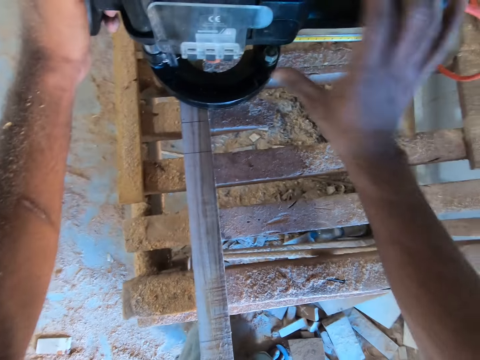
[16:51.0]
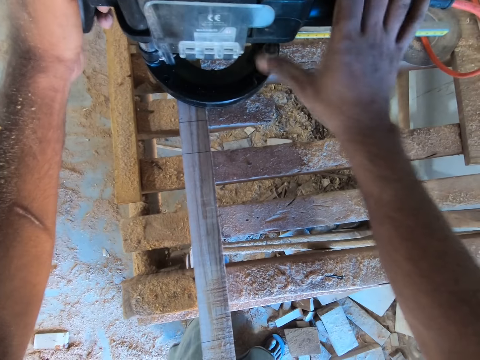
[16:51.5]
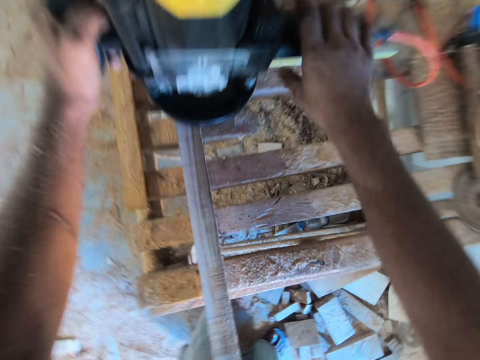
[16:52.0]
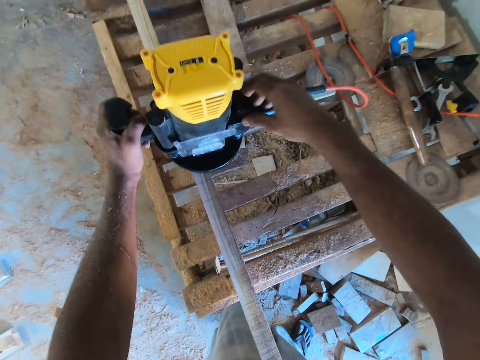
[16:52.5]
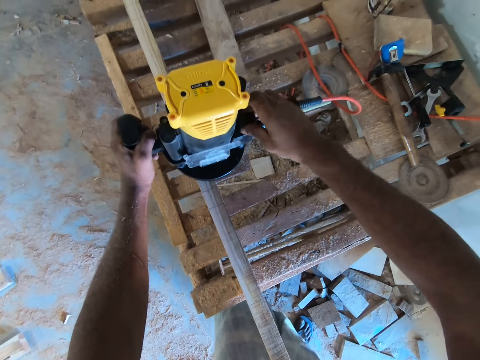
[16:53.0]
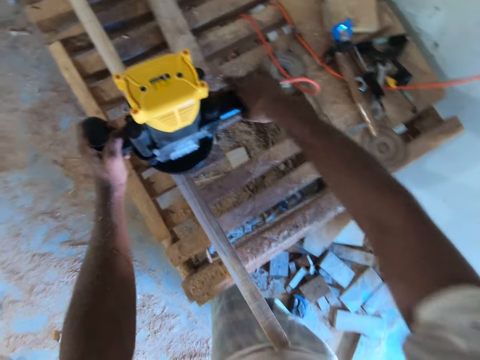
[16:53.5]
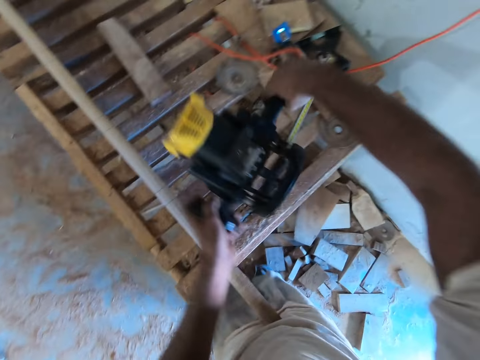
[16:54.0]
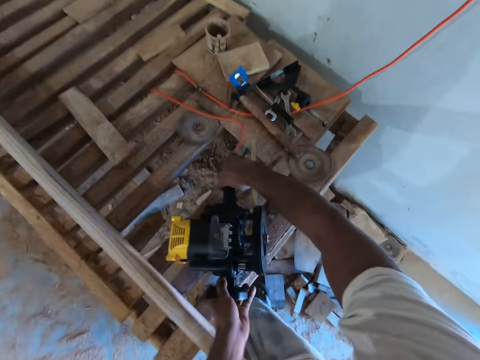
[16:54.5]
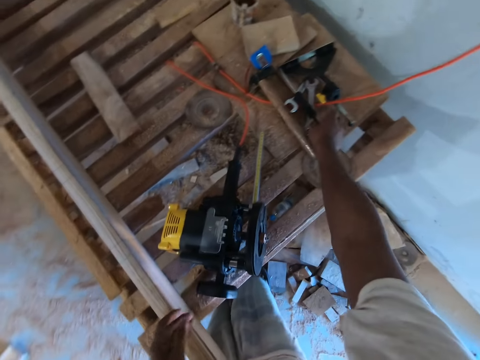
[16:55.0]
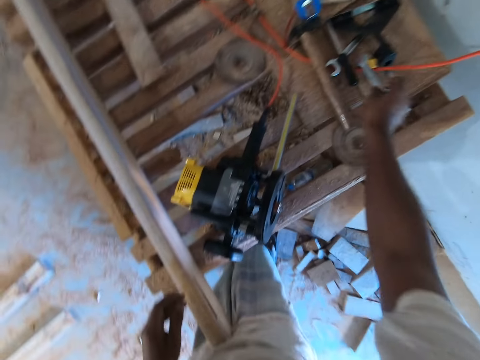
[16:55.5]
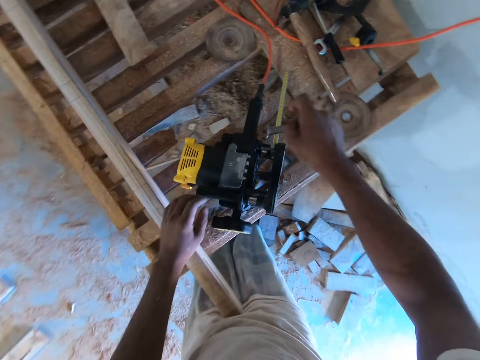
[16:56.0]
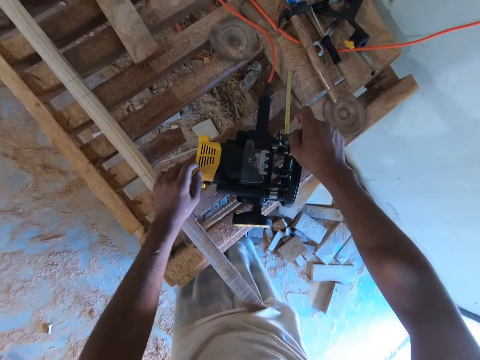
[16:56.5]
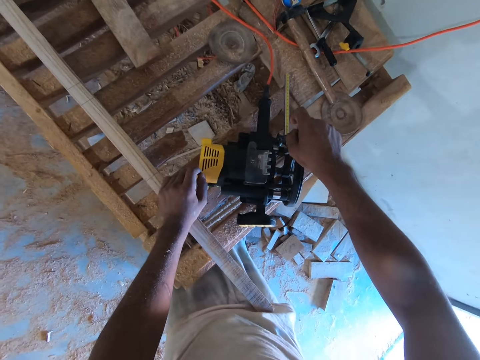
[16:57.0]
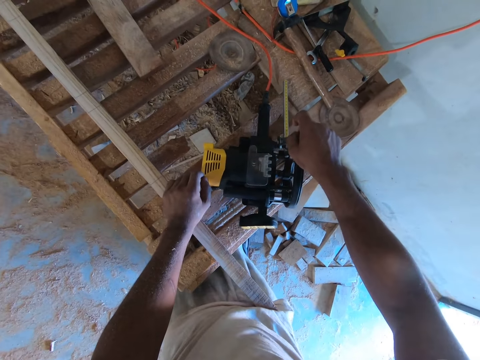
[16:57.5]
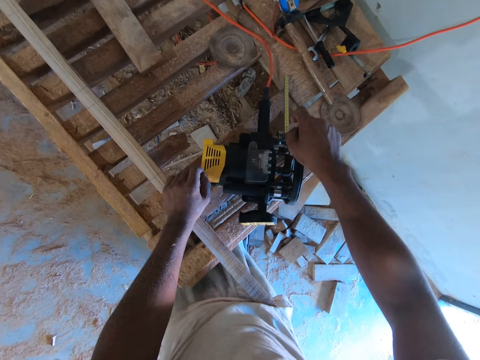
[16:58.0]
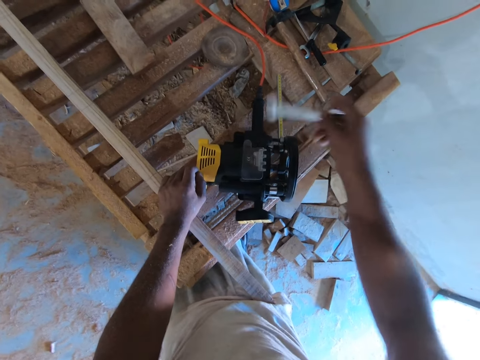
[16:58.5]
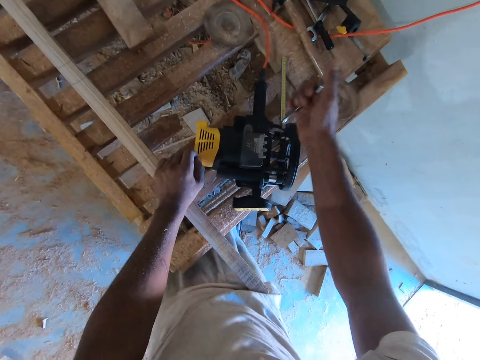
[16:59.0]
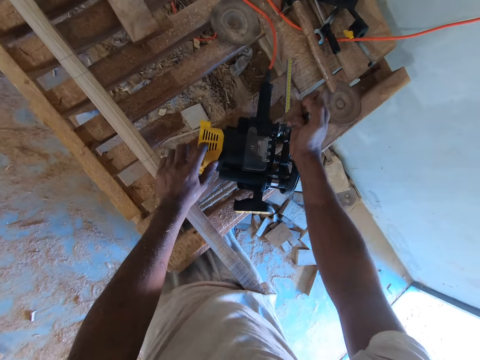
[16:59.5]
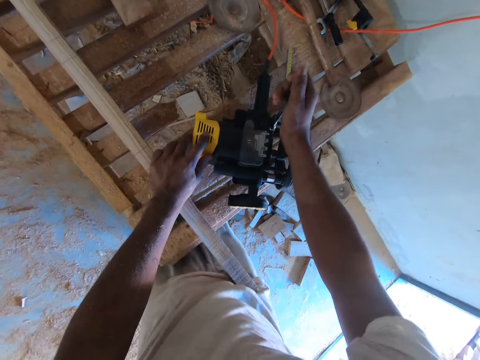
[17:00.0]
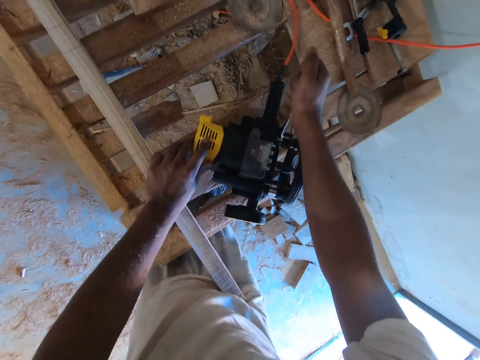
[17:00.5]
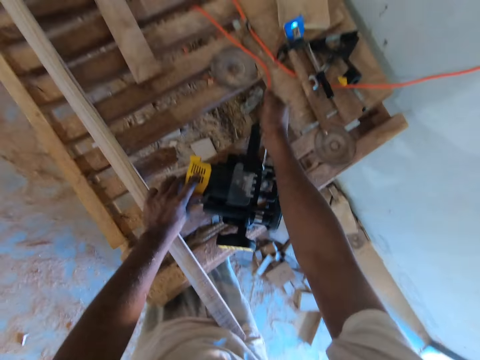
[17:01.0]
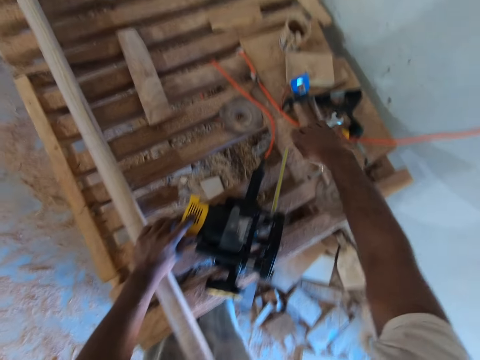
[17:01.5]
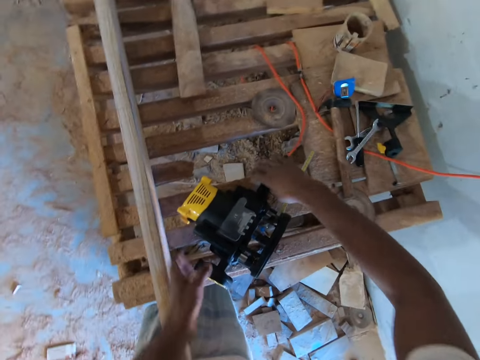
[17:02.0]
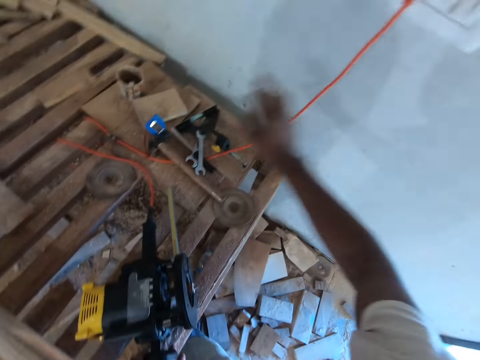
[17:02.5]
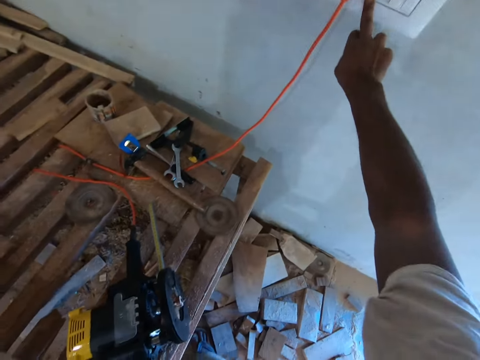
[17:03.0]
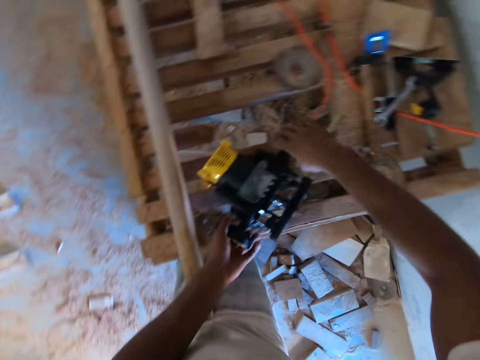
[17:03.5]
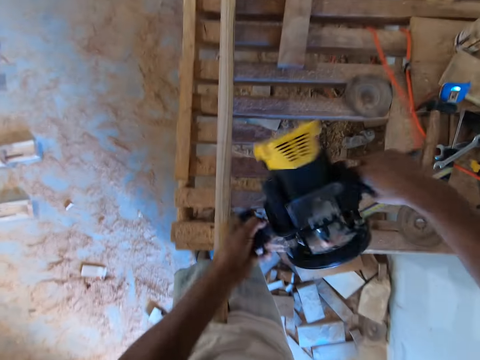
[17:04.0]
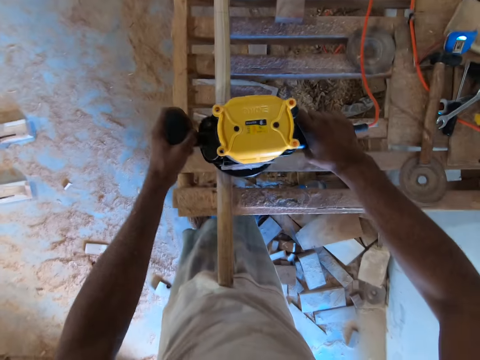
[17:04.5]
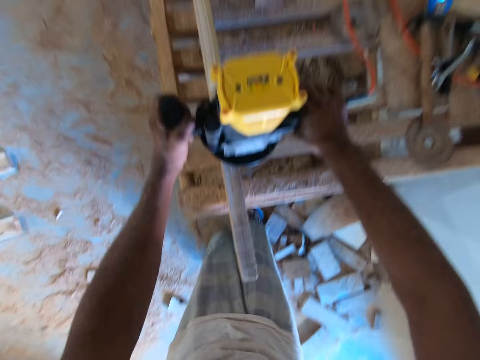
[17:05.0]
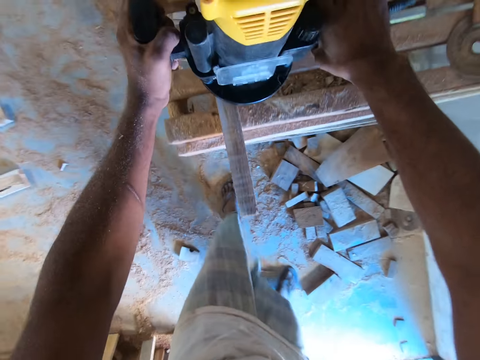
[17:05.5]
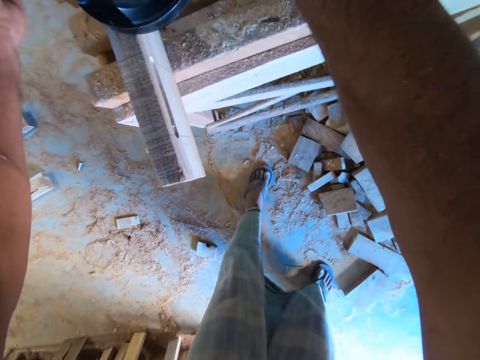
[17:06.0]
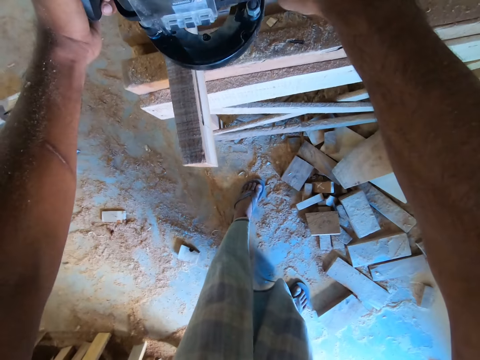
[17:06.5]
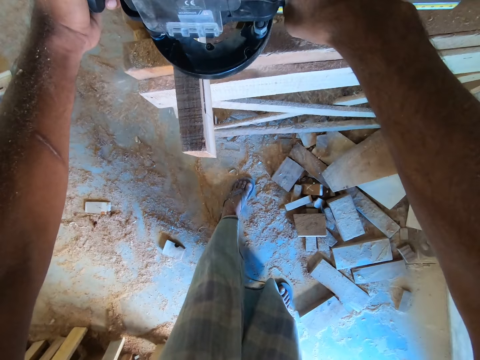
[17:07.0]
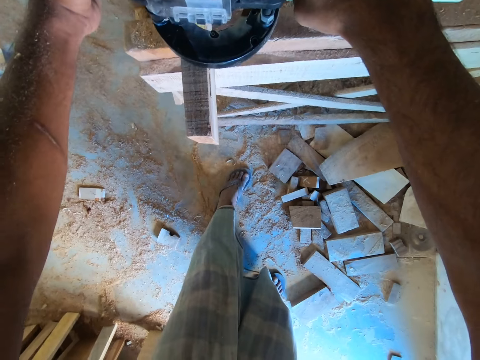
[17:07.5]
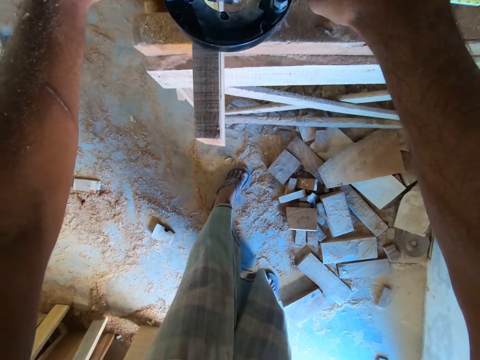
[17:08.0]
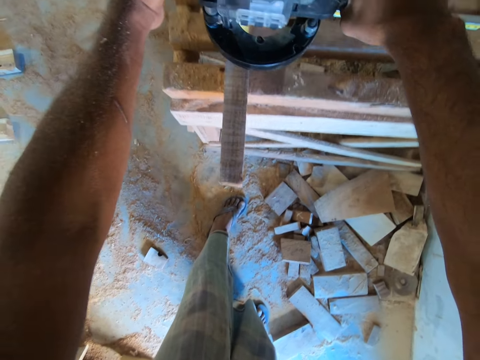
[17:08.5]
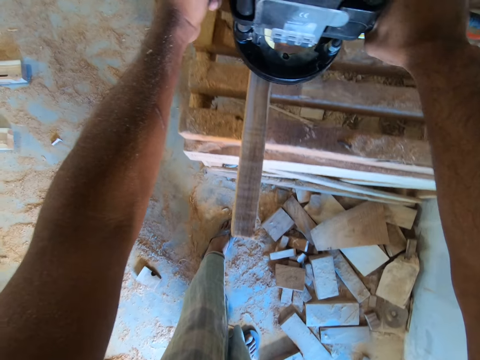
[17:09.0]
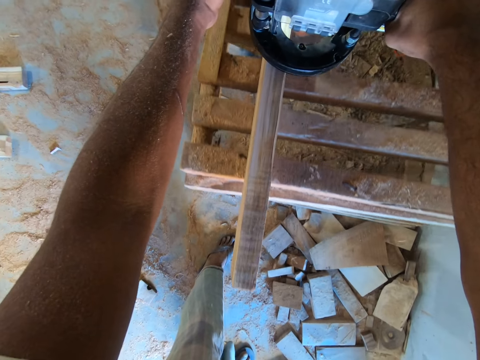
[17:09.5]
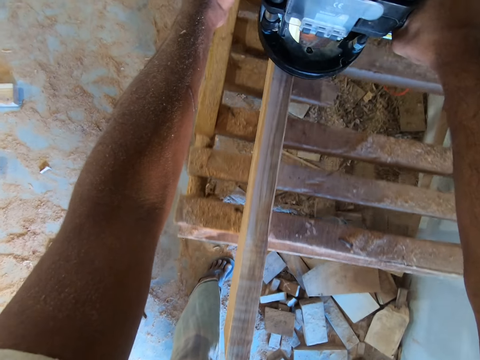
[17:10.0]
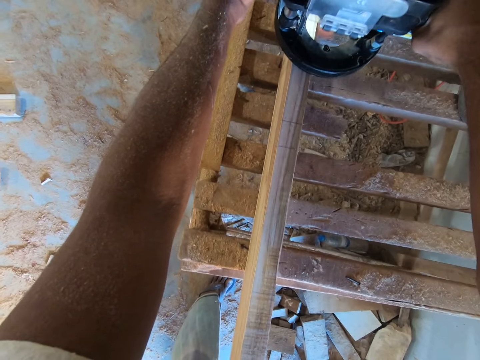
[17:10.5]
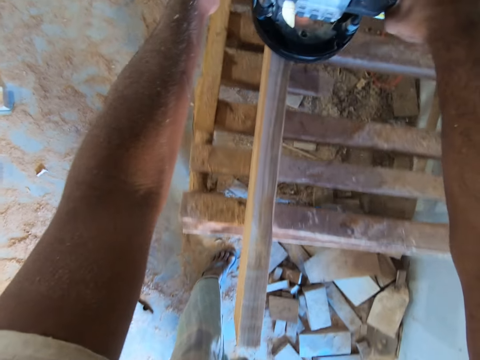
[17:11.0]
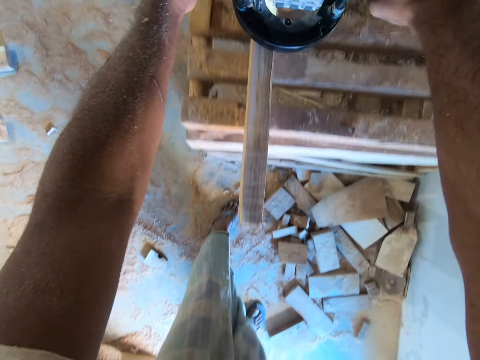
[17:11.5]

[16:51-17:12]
The camera wearer lifts the right hand. He holds the wood trimmer or electric smoothening panel on the piece of wood on the table with his right hand. He examines the electric smoothening panel. He turns a knob on the wood trimmer with his right hand. He lifts the electric smoothening panel. He moves the wood trimmer from the piece of wood on the table to the table with both hands. He picks up a spanner on the table with his right hand. He examines the electric smoothening panel with the spanner. He places his left hand on the piece of wood on the table. He lifts the spanner, moves the spanner and examines the electric smoothening panel with the spanner. He tightens a bolt on the wood trimmer with the spanner in his right hand. He drops the spanner in his right hand on the table. He moves both hands. He holds the wood trimmer on the piece of wood on the table with his left hand. He lifts the right hand. He puts on a switch on the wall with his right hand. He moves the right hand. He moves the wood trimmer from the table to the piece of wood on the table with both hands. He lifts the electric smoothening panel. He trims the piece of wood on the table with the wood trimmer in his hands.

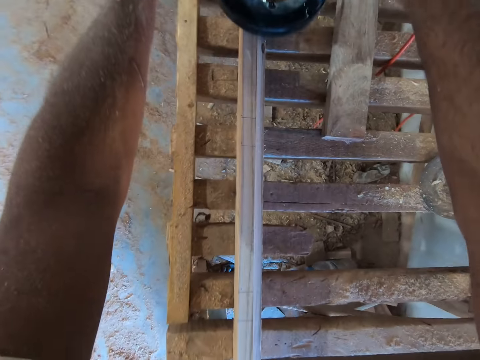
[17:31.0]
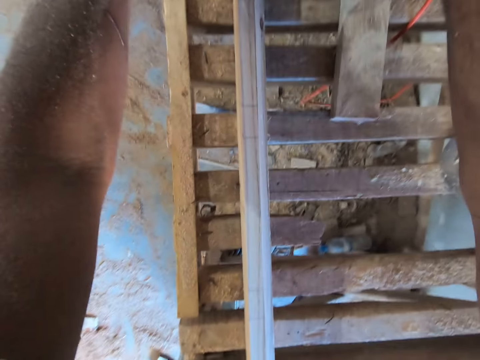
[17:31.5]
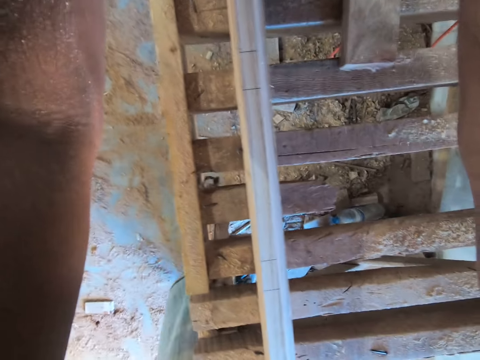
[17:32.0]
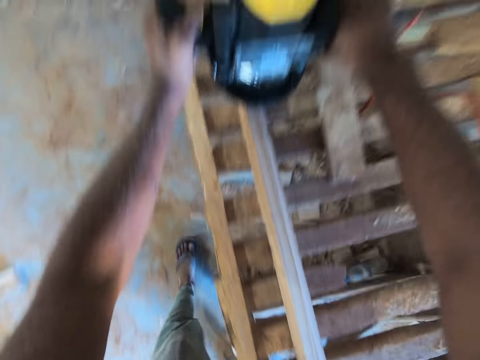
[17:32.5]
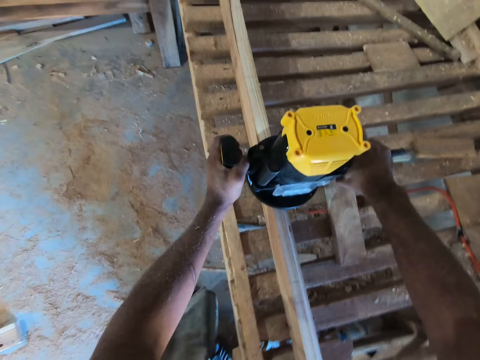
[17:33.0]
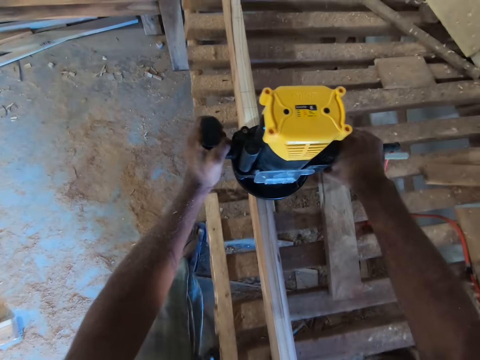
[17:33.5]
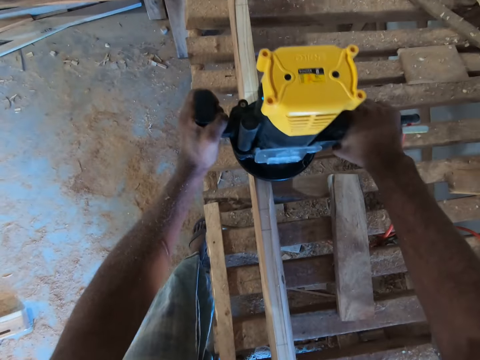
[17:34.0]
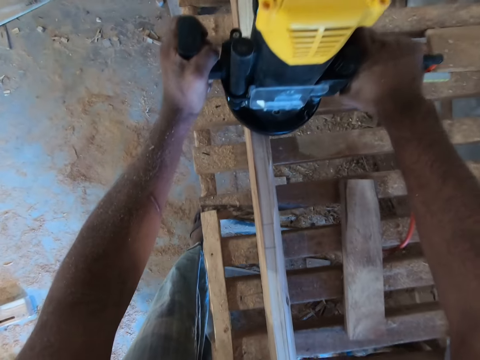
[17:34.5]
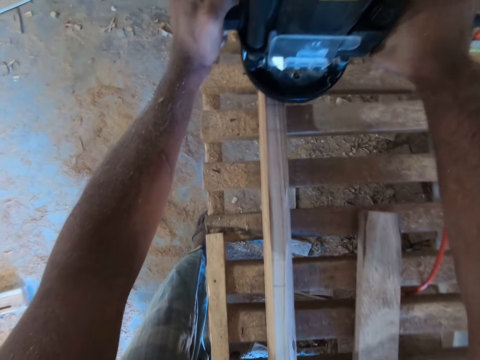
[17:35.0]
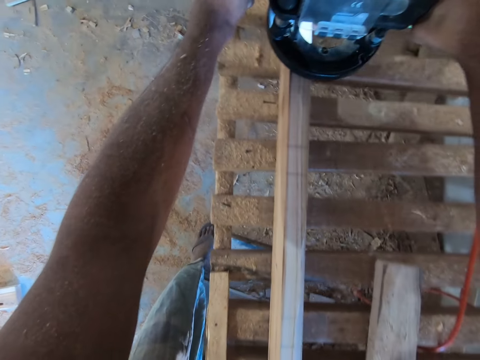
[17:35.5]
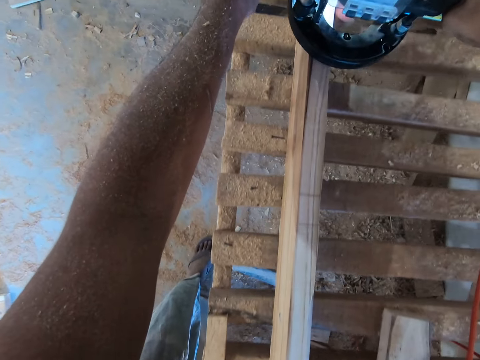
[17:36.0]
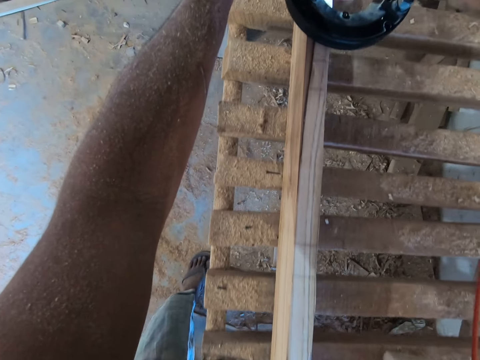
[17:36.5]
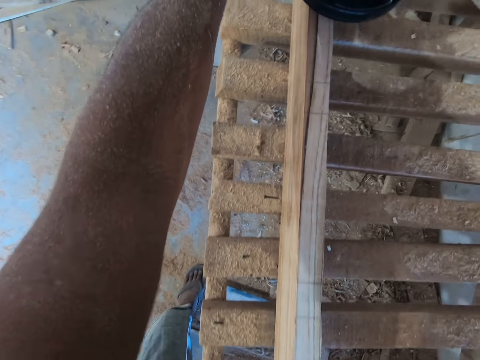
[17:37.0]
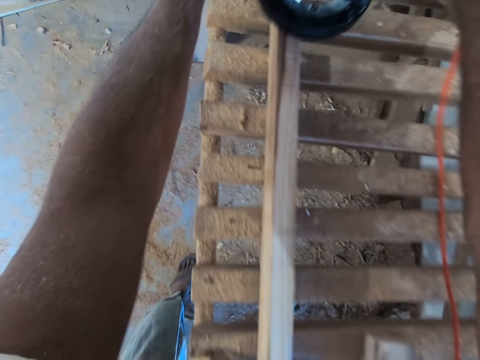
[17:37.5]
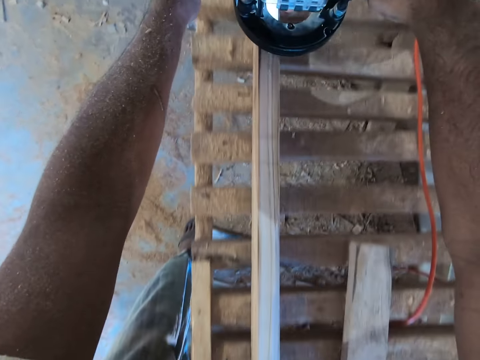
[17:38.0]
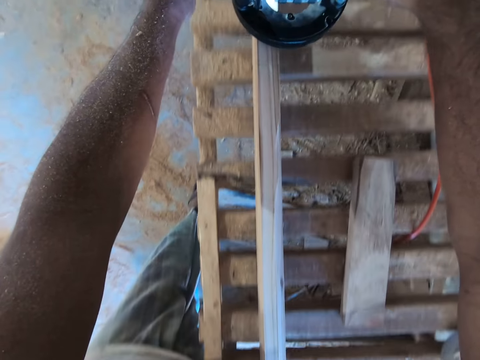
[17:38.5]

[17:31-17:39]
The camera wearer makes a step. They smoothen the timber with the electric smoothening panel.
